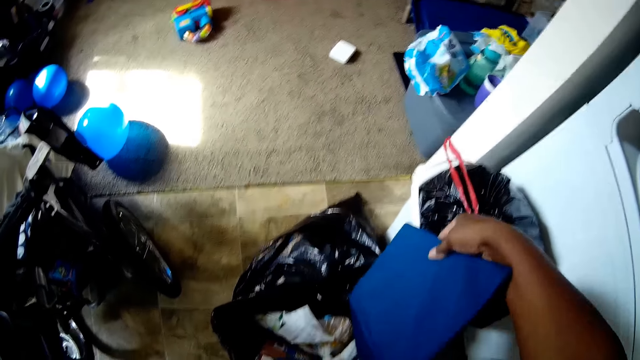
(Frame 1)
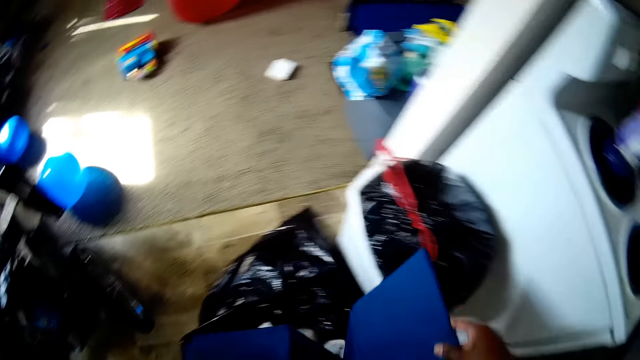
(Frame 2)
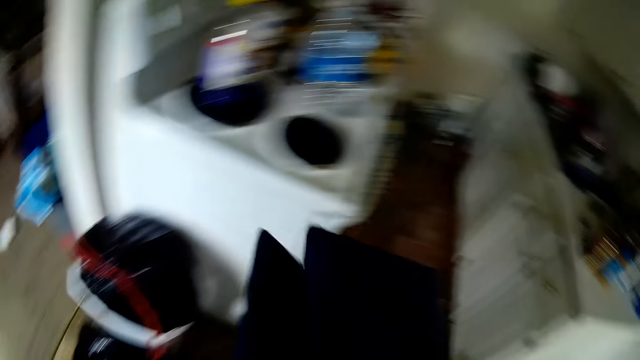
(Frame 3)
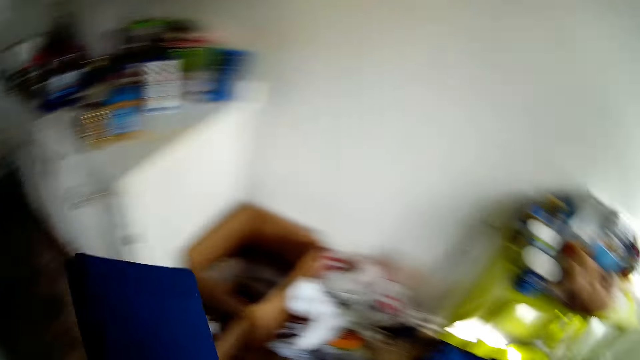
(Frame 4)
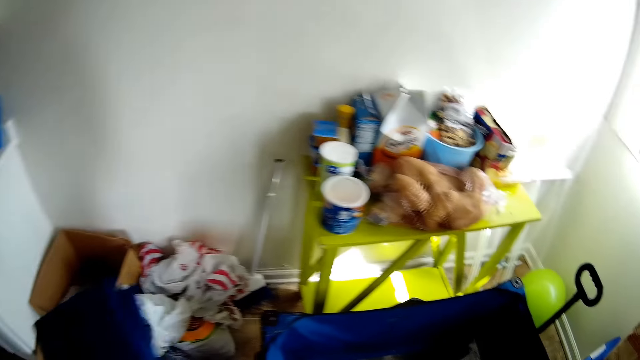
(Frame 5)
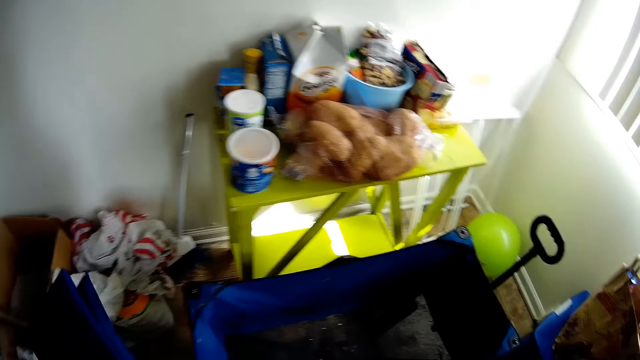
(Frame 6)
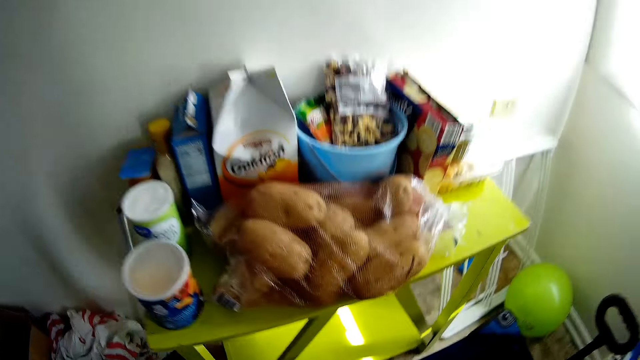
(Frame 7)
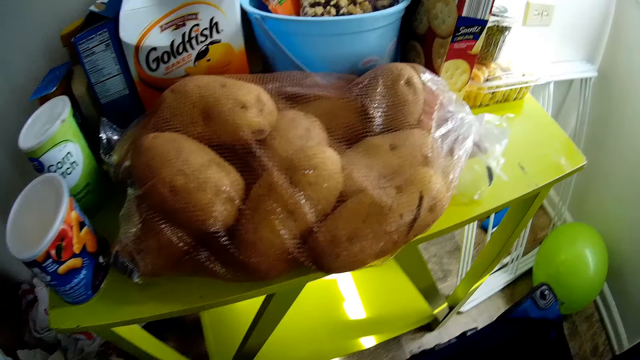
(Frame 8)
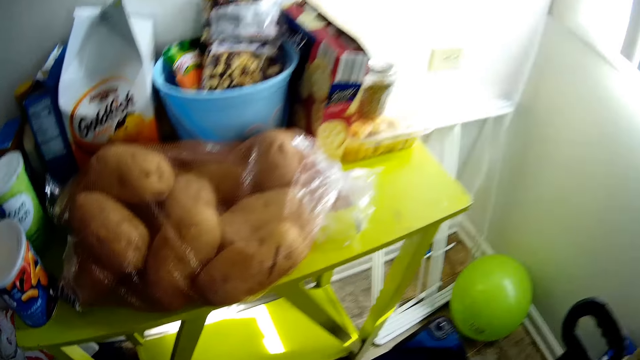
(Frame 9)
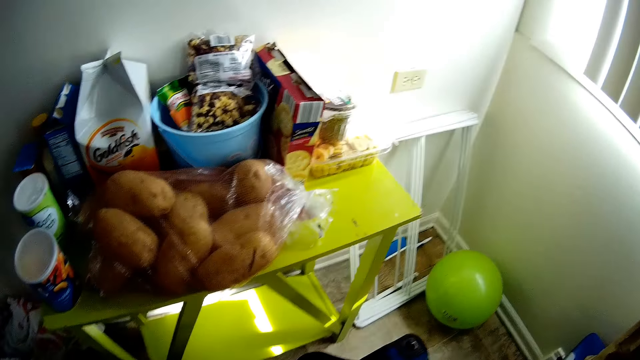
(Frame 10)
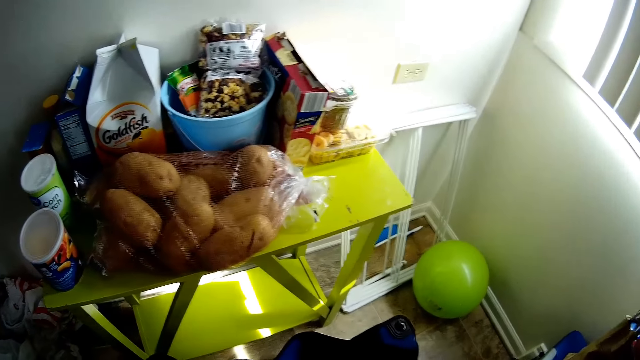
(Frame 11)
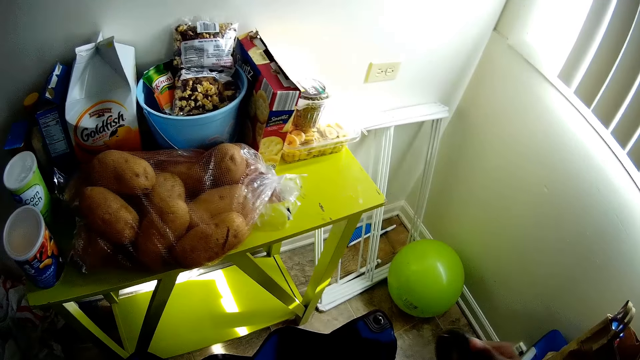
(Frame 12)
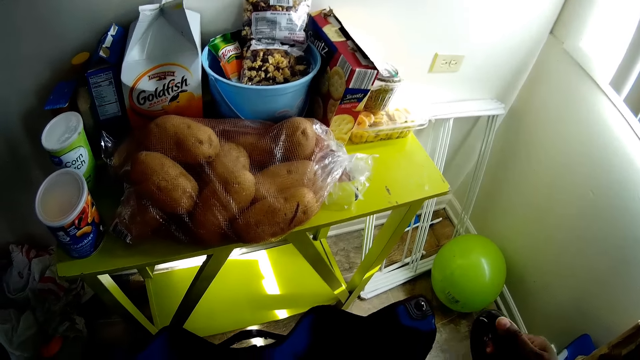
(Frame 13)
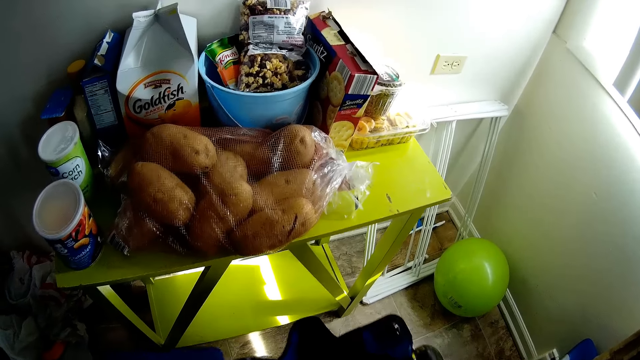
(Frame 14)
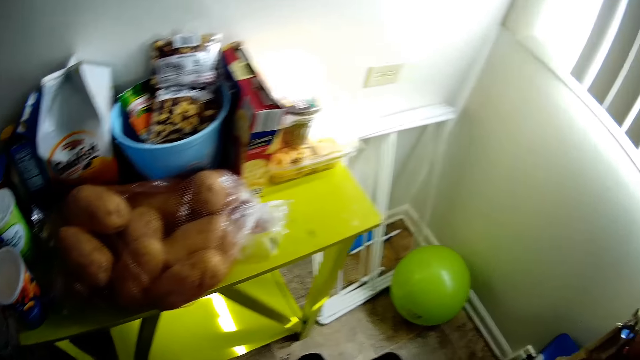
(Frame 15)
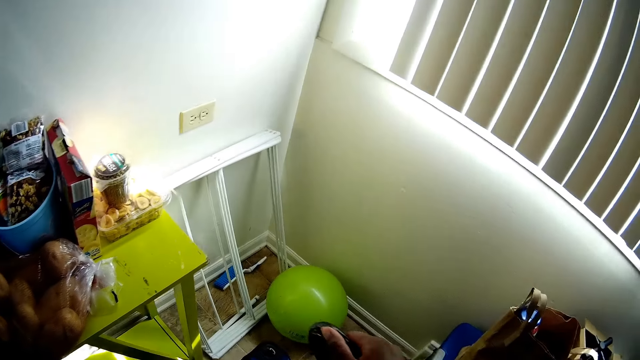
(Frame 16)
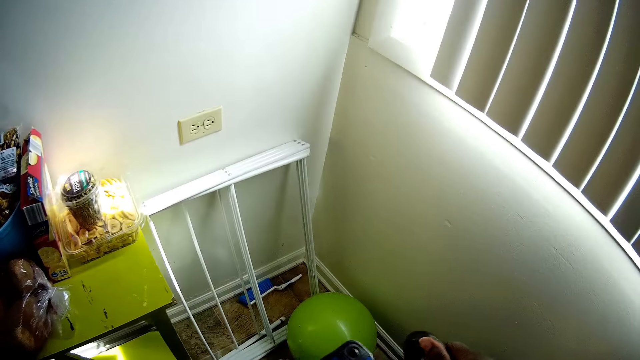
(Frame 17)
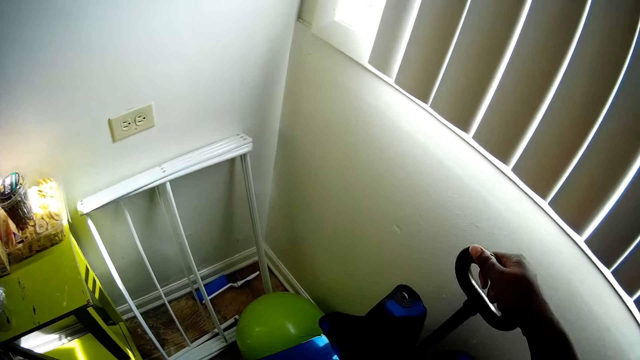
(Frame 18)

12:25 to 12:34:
The camera wearer returns the bag. She adjusts the baby stroller with her right hand. She fixes the bag.

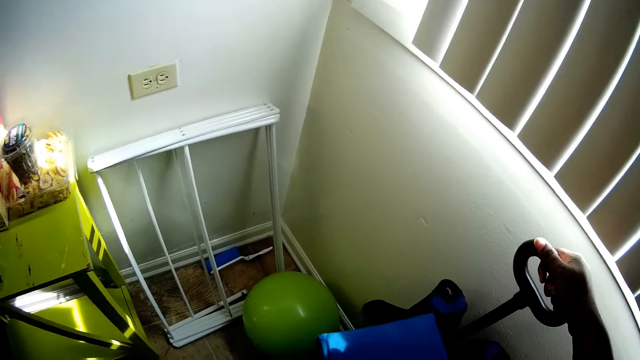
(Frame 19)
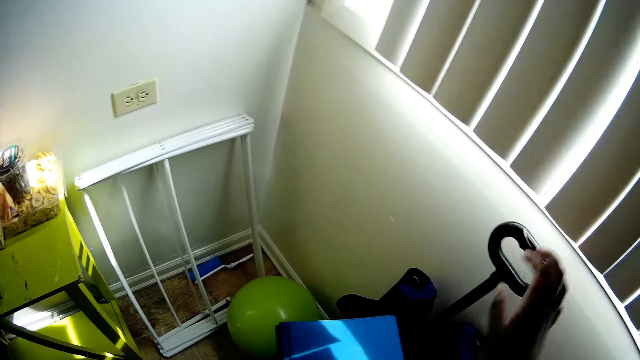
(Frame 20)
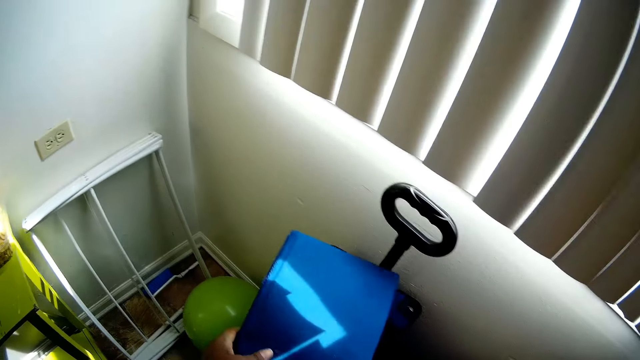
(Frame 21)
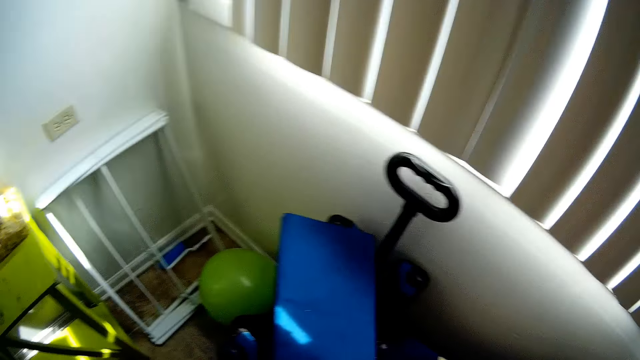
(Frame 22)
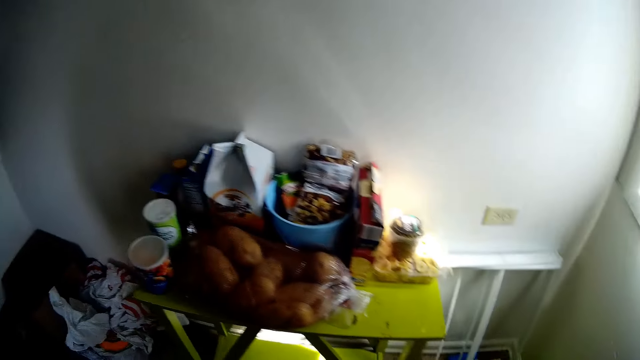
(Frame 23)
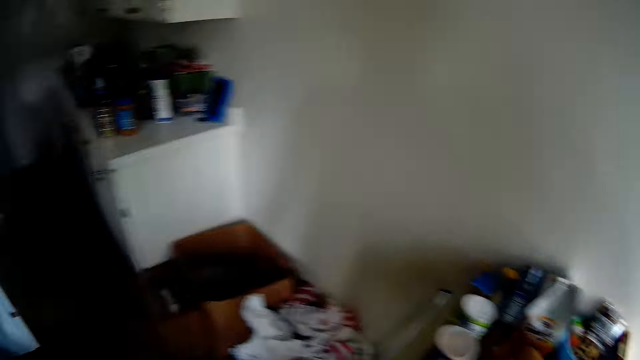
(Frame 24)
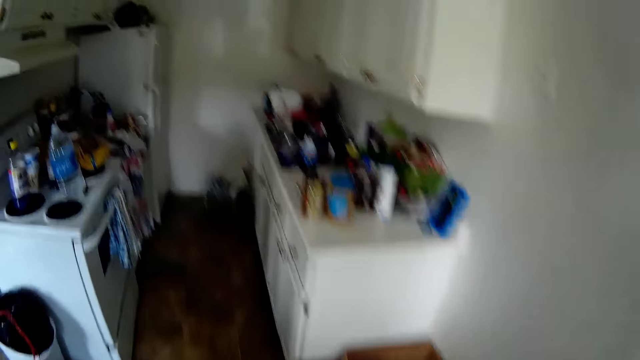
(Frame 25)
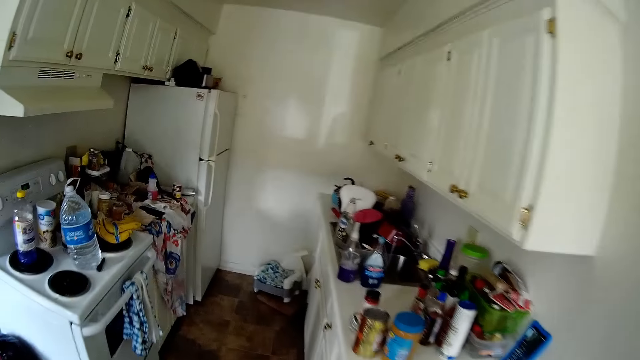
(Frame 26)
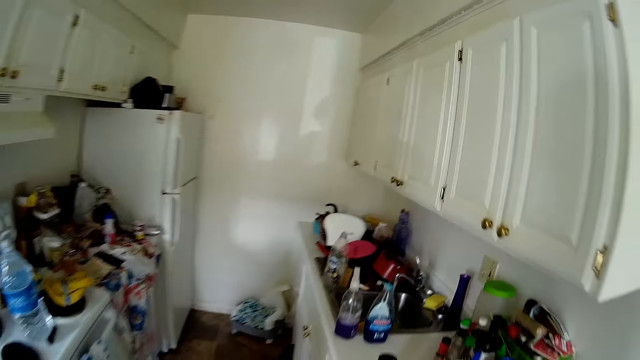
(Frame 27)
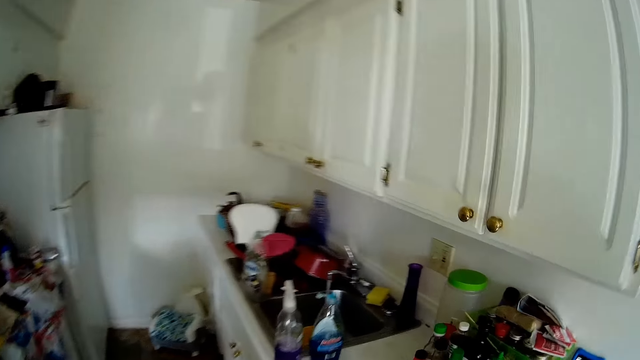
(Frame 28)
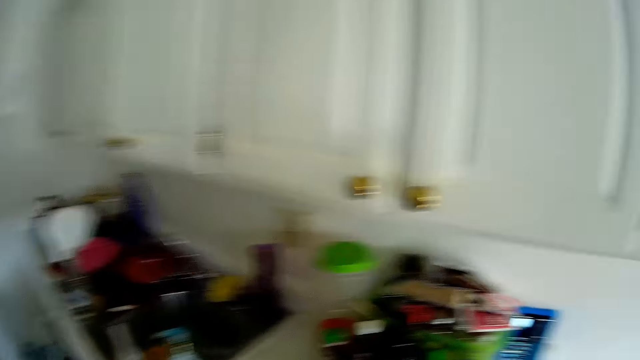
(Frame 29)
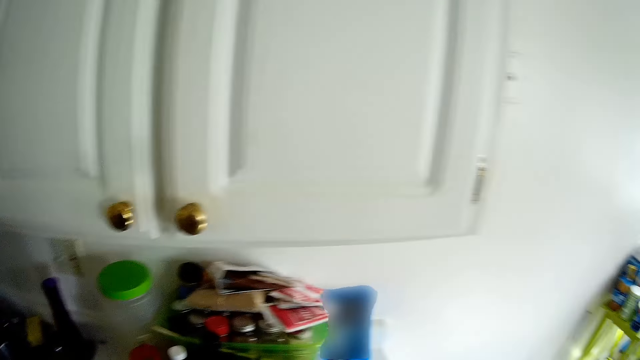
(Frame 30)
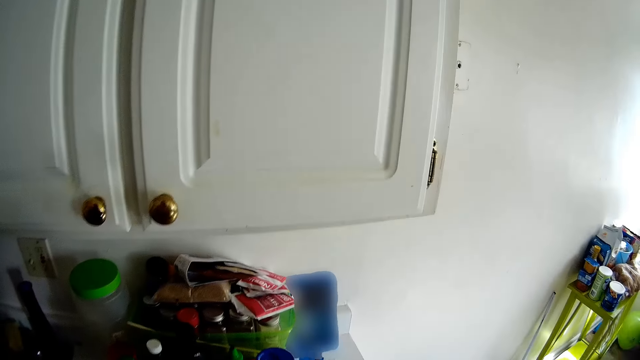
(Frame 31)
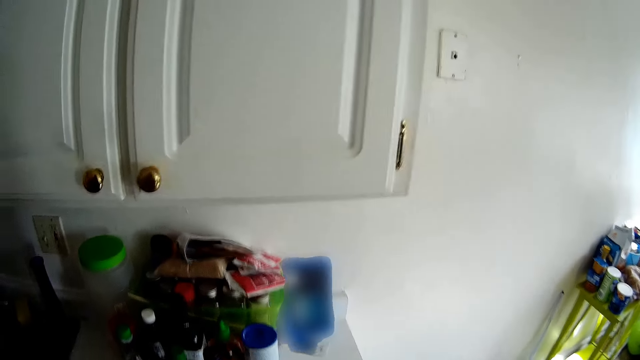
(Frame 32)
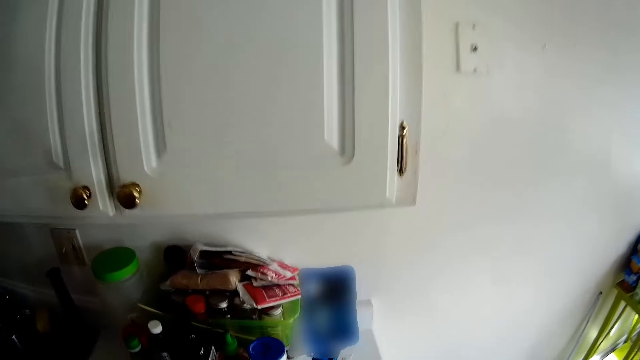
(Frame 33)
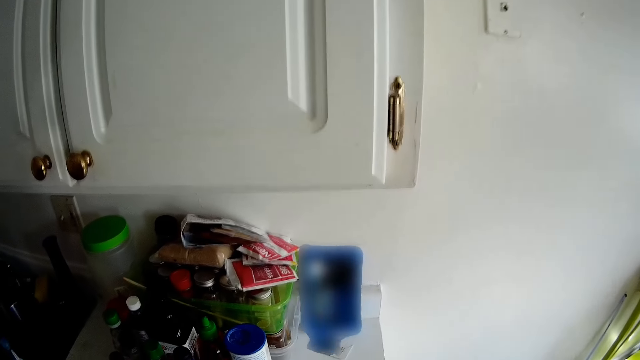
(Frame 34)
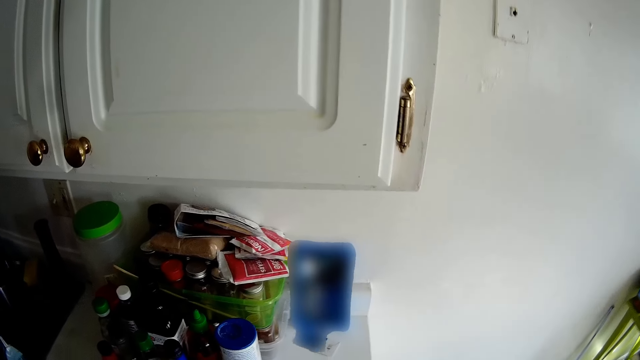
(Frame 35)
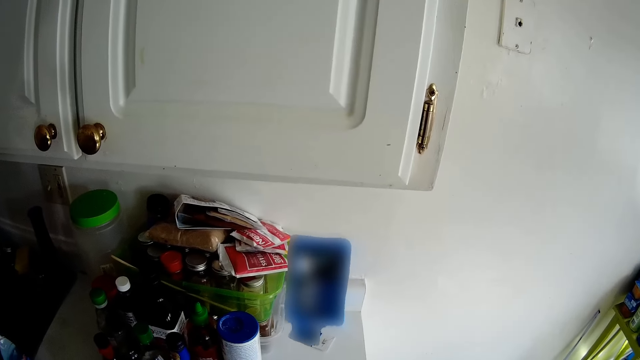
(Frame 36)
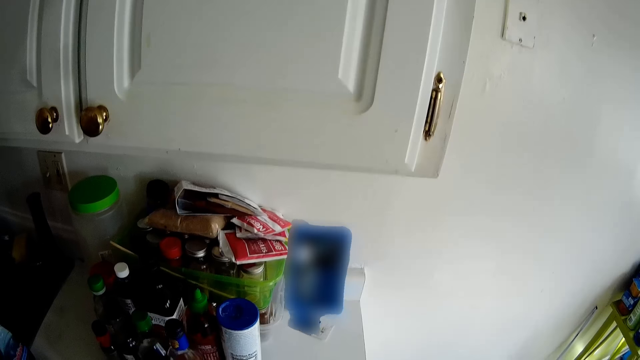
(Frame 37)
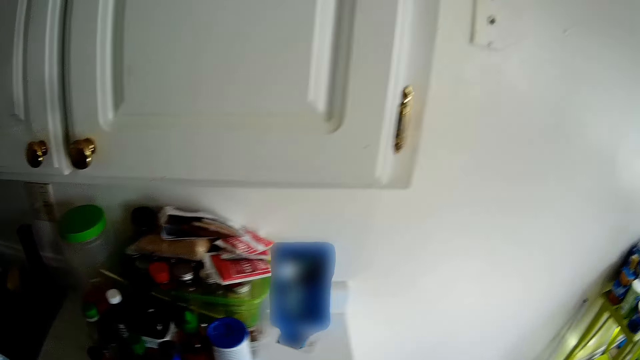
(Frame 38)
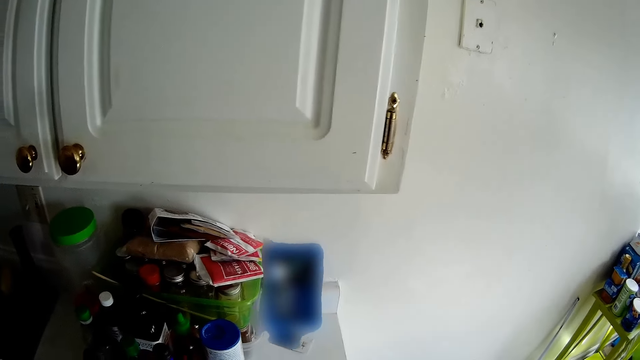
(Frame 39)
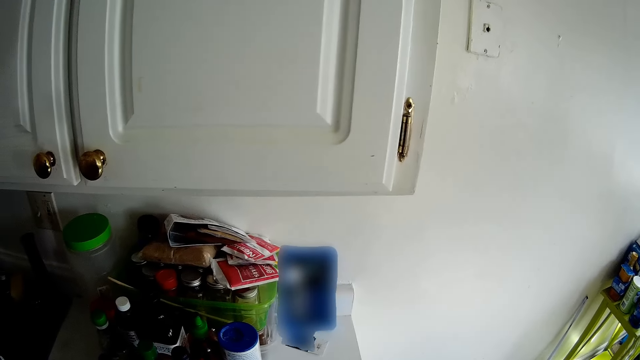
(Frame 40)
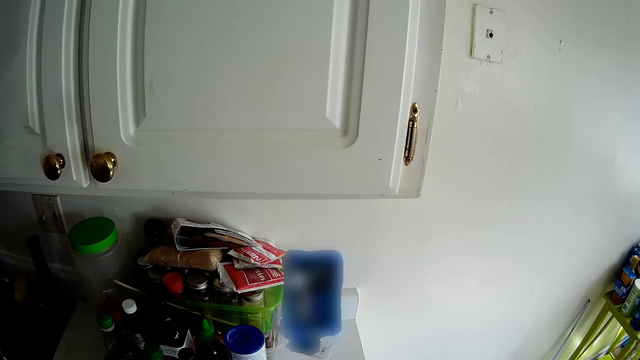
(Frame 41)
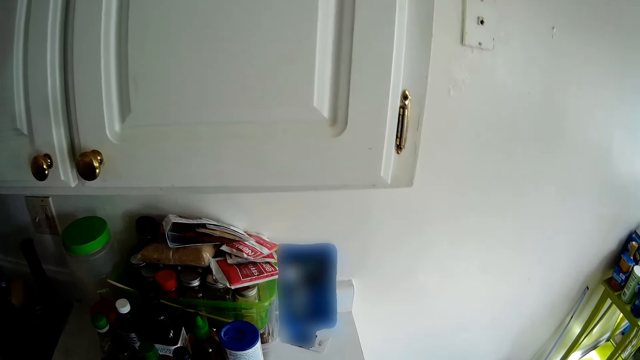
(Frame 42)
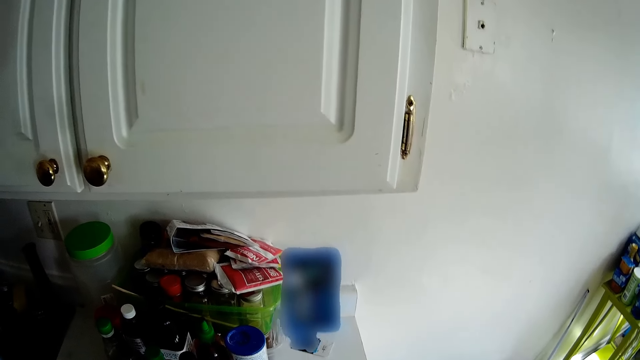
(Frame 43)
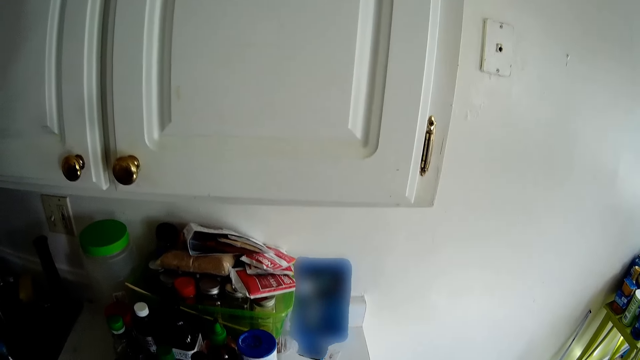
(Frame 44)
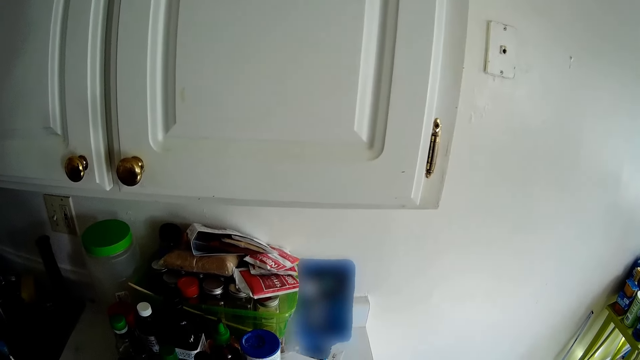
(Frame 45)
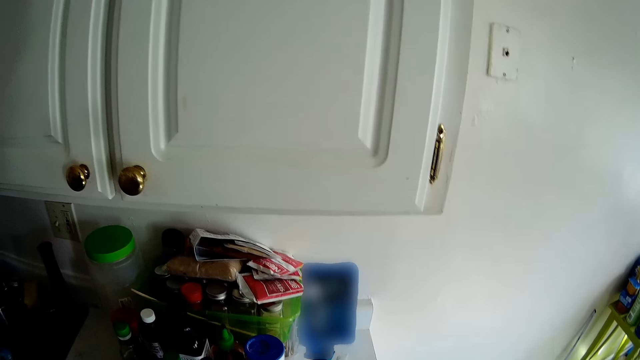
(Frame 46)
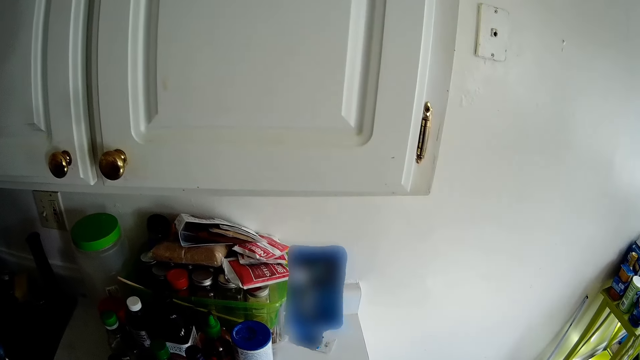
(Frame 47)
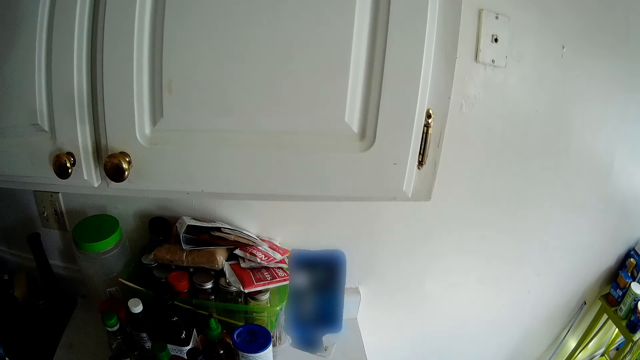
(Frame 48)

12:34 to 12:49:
The camera wearer drops the stroller bed on the baby stroller with both hands. They look around the house and walk towards the kitchen. They look at the phone.
